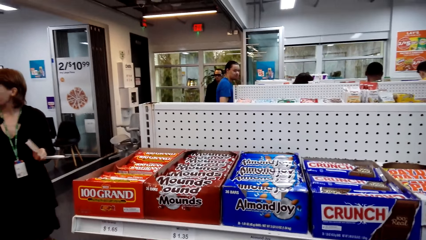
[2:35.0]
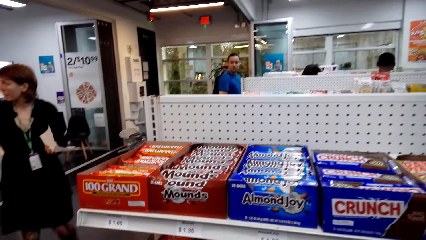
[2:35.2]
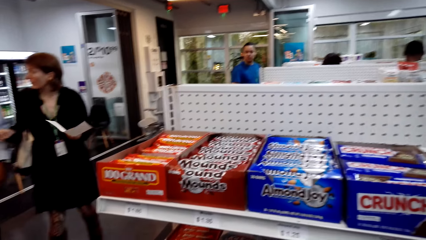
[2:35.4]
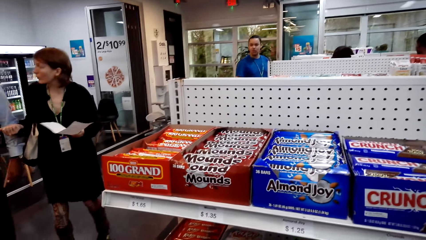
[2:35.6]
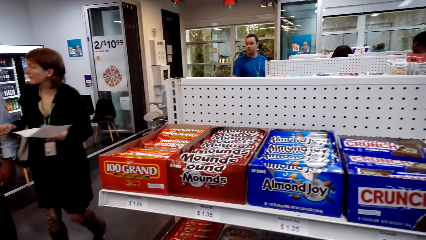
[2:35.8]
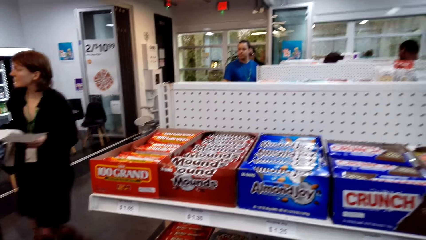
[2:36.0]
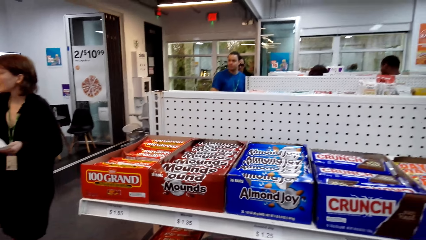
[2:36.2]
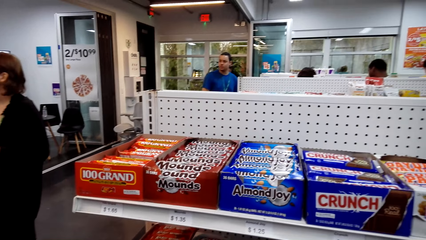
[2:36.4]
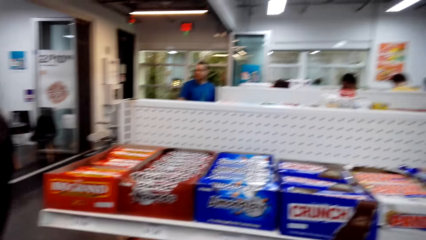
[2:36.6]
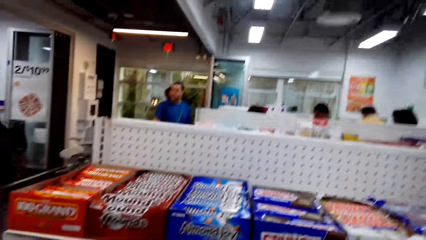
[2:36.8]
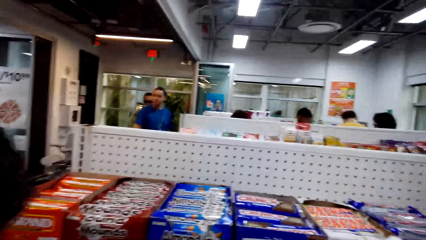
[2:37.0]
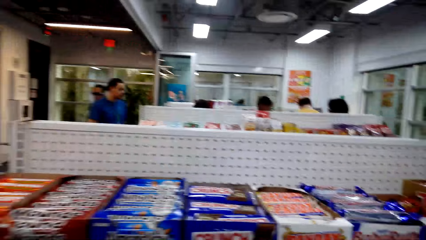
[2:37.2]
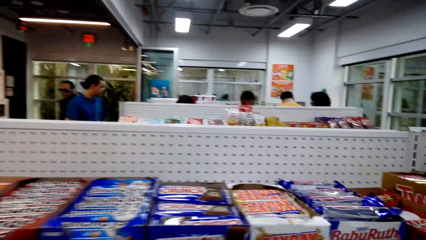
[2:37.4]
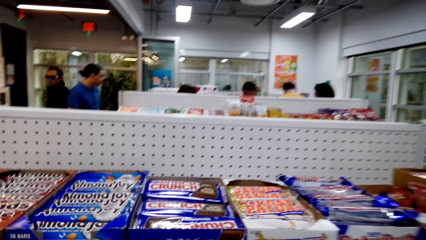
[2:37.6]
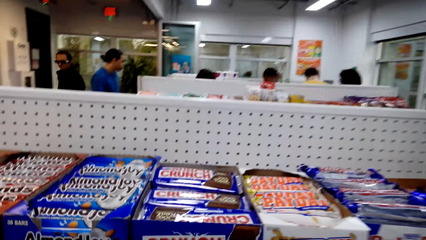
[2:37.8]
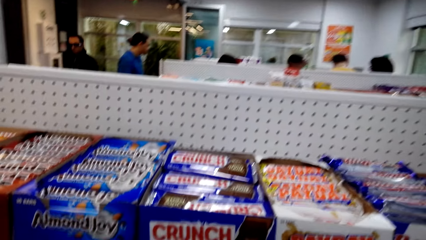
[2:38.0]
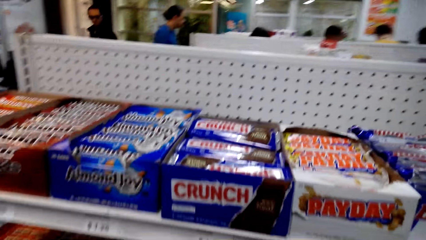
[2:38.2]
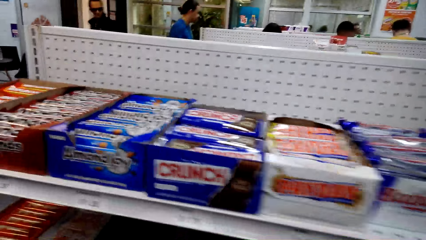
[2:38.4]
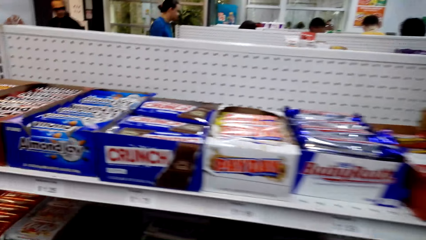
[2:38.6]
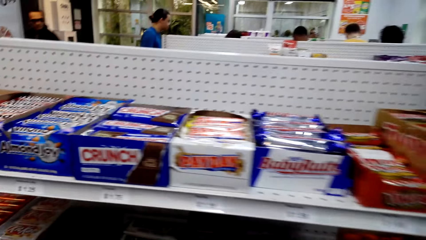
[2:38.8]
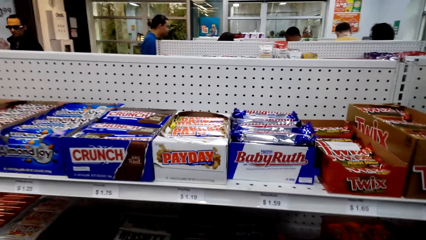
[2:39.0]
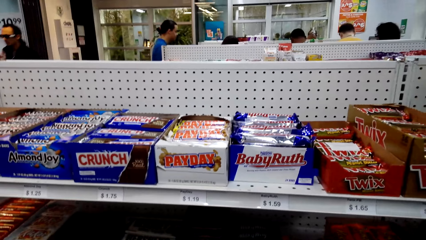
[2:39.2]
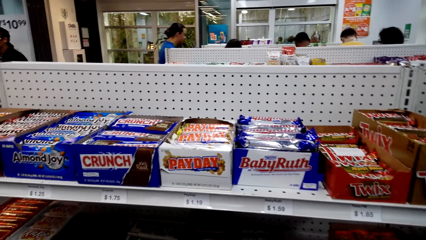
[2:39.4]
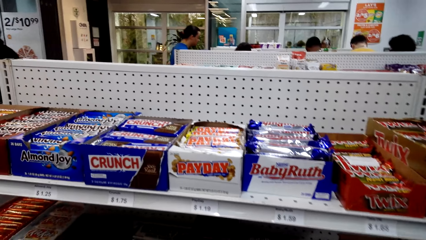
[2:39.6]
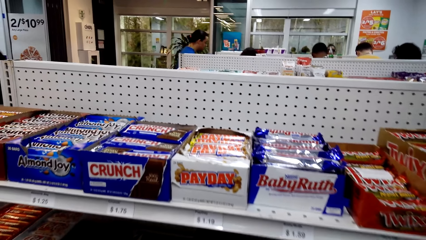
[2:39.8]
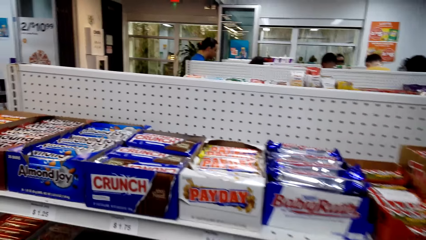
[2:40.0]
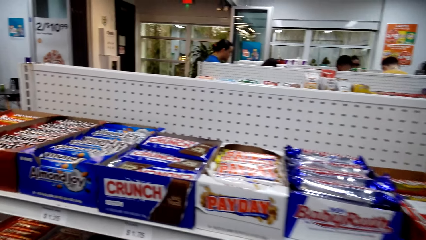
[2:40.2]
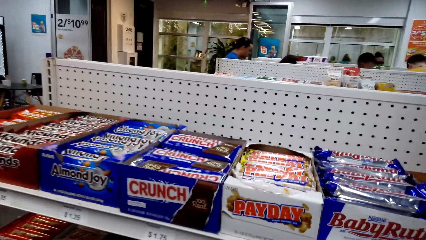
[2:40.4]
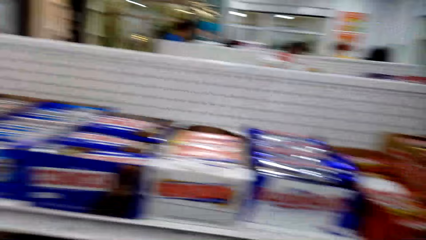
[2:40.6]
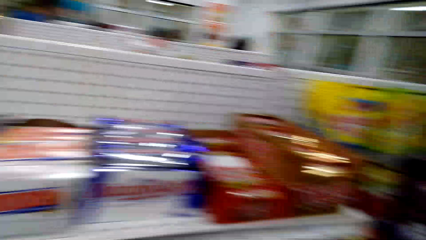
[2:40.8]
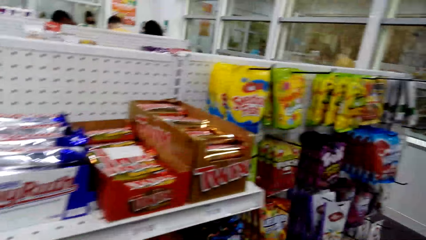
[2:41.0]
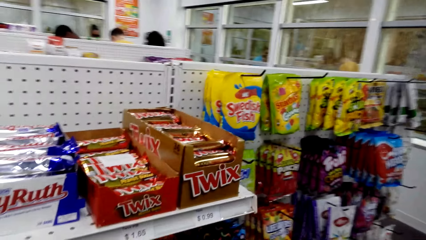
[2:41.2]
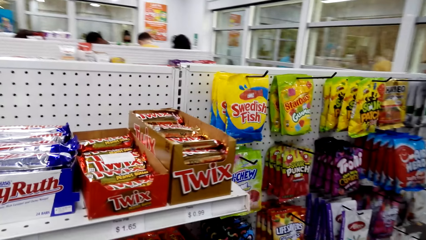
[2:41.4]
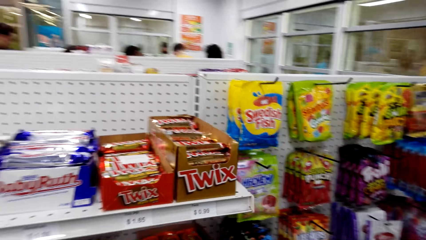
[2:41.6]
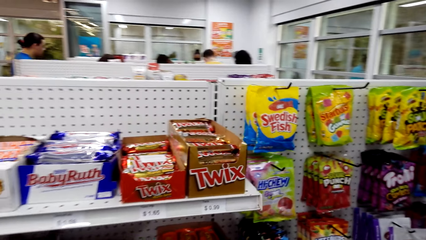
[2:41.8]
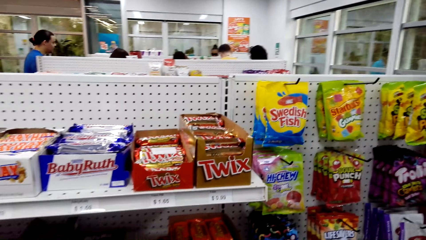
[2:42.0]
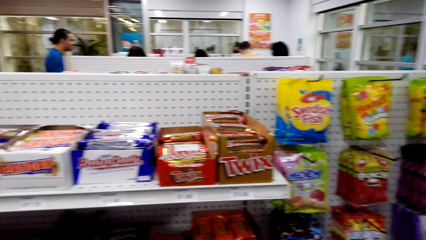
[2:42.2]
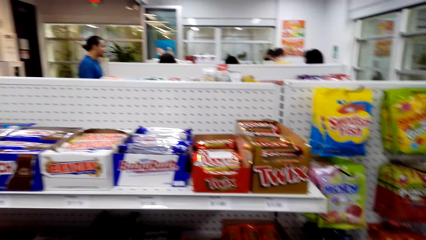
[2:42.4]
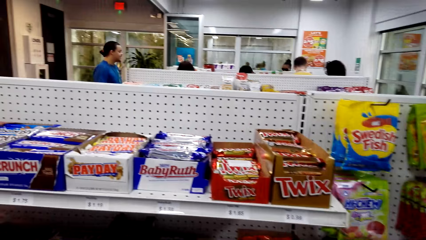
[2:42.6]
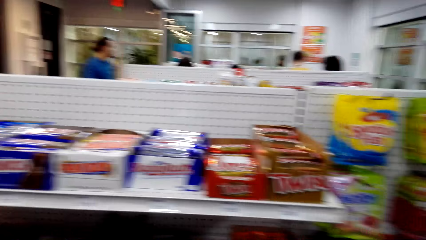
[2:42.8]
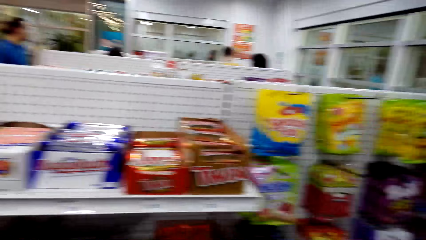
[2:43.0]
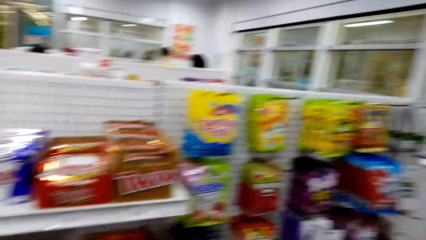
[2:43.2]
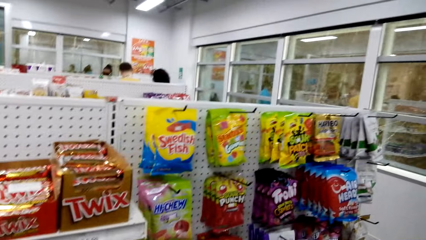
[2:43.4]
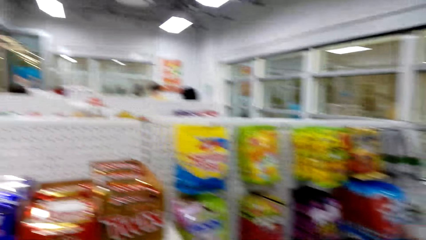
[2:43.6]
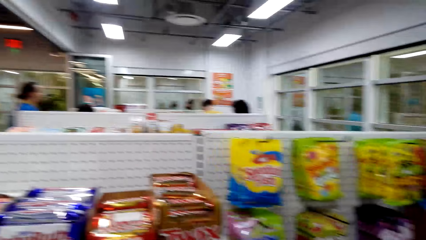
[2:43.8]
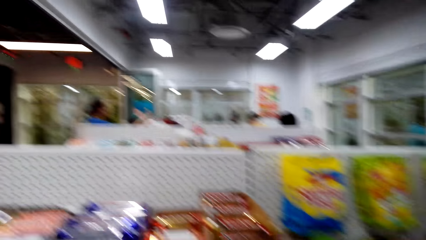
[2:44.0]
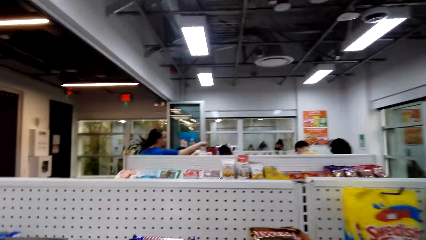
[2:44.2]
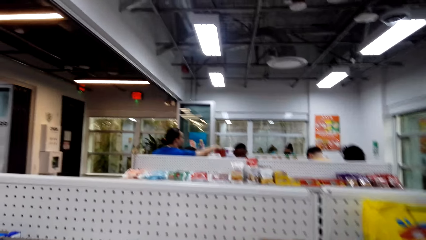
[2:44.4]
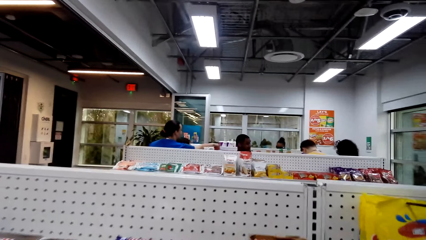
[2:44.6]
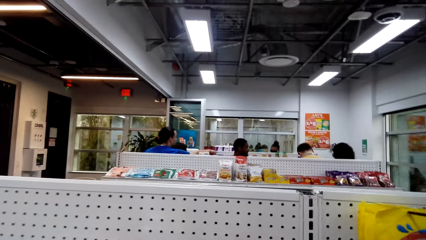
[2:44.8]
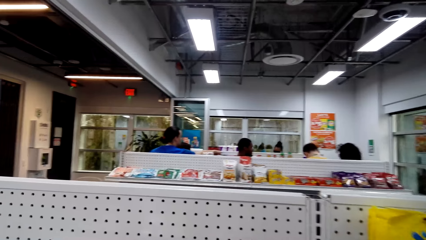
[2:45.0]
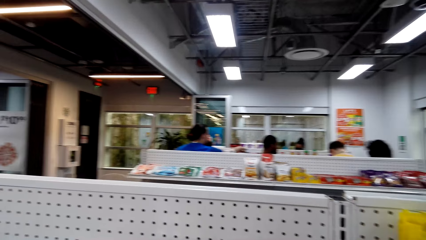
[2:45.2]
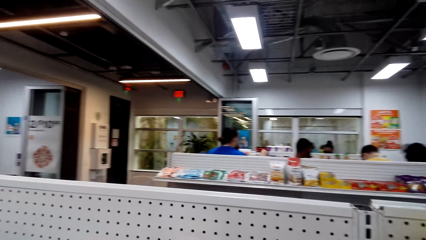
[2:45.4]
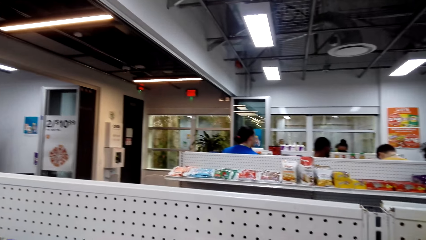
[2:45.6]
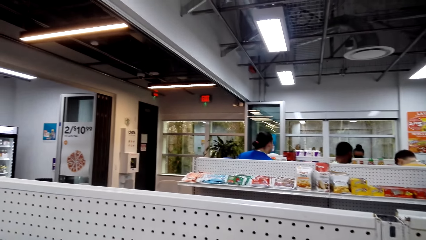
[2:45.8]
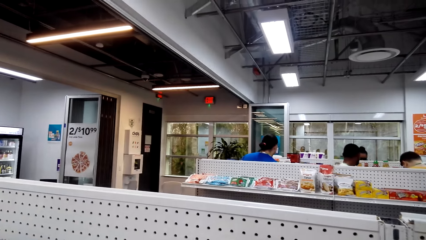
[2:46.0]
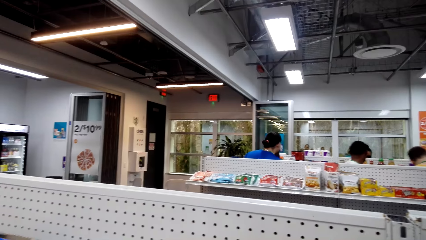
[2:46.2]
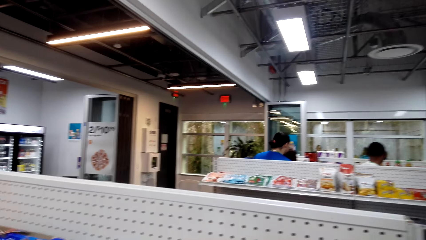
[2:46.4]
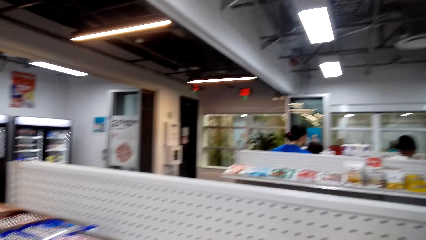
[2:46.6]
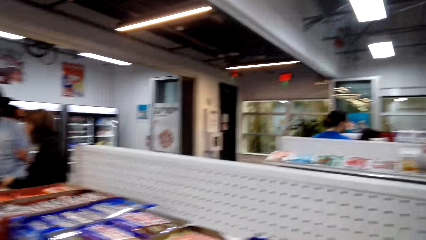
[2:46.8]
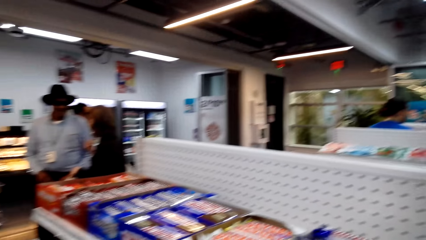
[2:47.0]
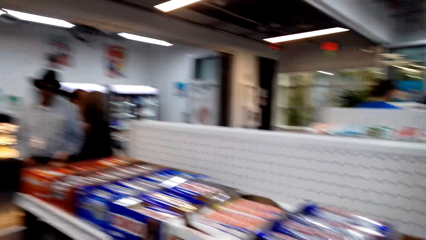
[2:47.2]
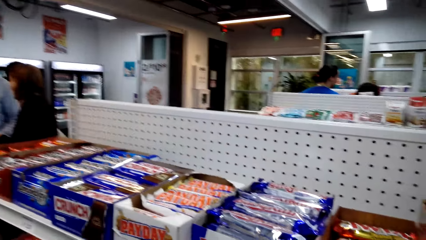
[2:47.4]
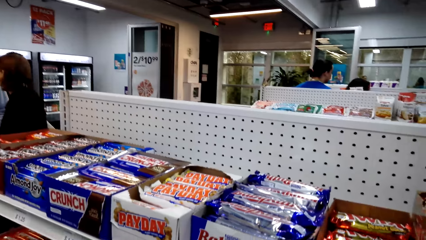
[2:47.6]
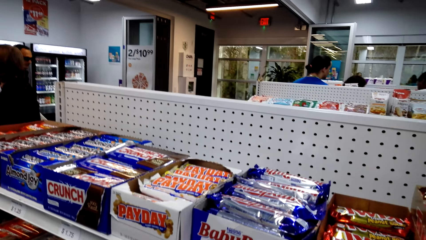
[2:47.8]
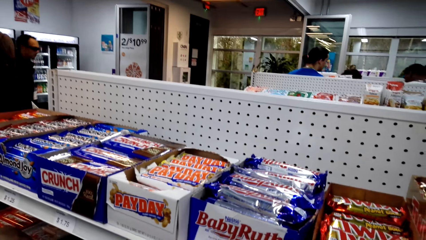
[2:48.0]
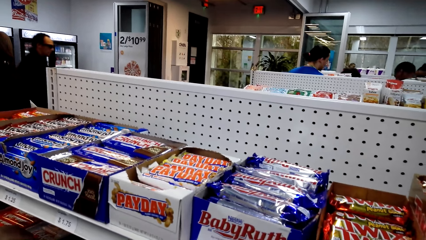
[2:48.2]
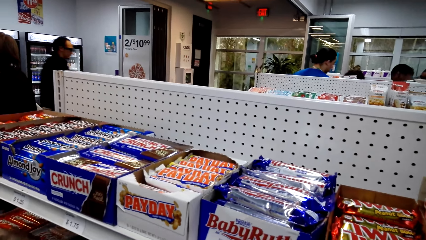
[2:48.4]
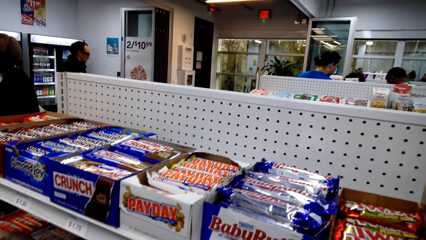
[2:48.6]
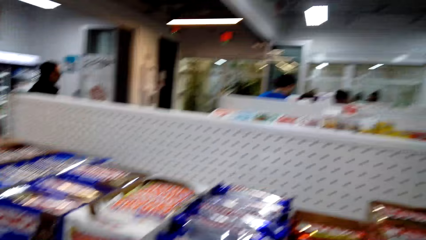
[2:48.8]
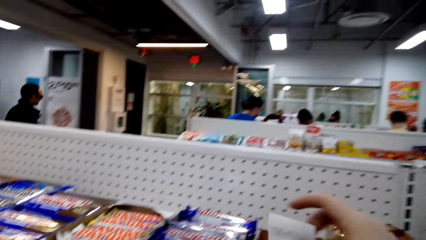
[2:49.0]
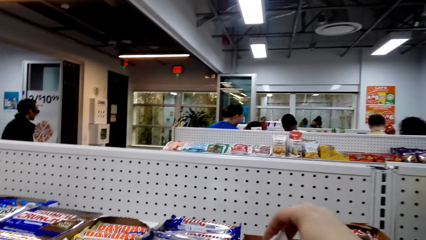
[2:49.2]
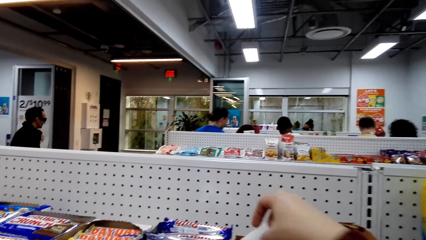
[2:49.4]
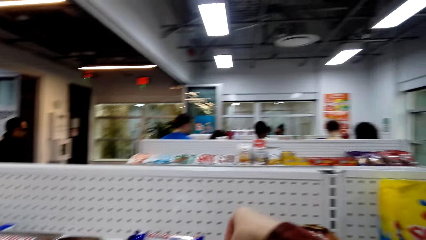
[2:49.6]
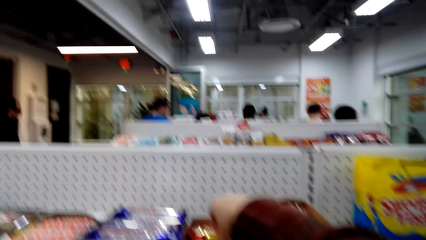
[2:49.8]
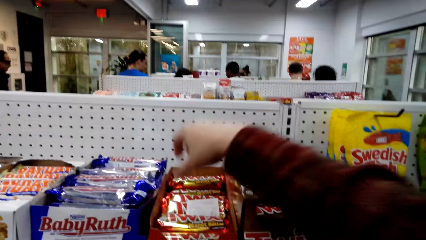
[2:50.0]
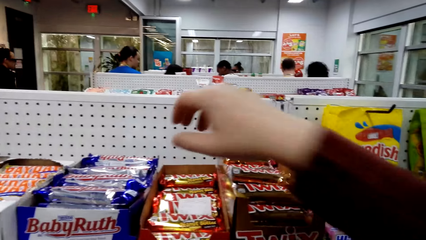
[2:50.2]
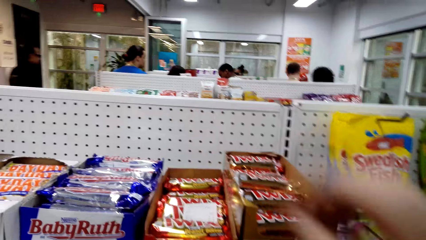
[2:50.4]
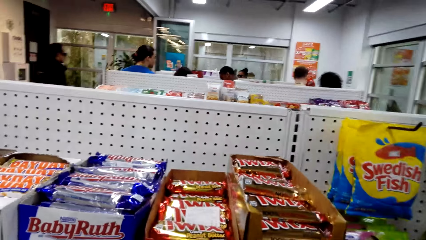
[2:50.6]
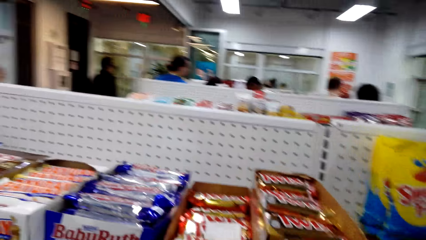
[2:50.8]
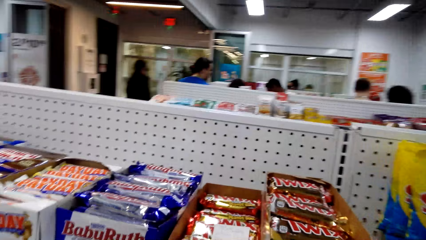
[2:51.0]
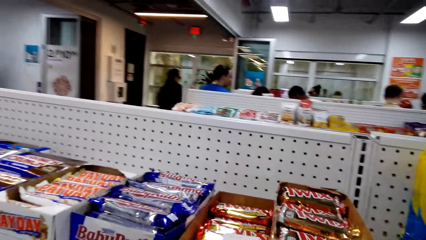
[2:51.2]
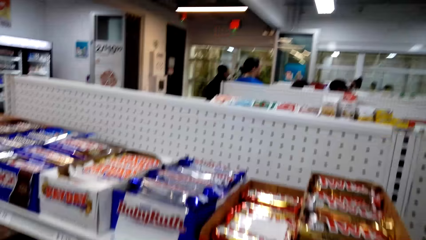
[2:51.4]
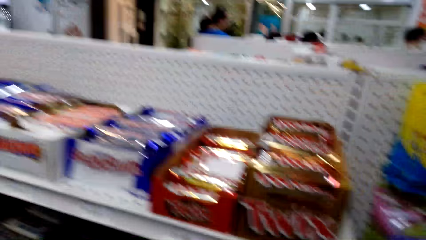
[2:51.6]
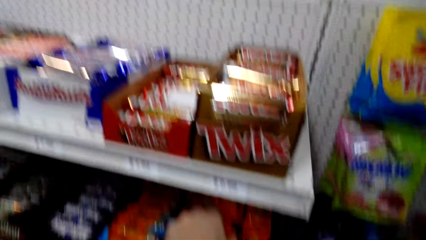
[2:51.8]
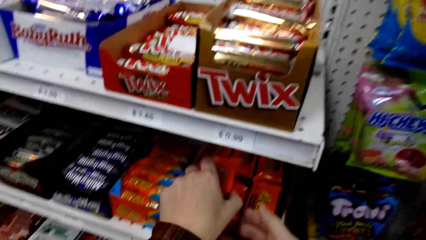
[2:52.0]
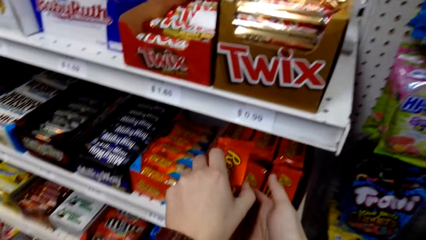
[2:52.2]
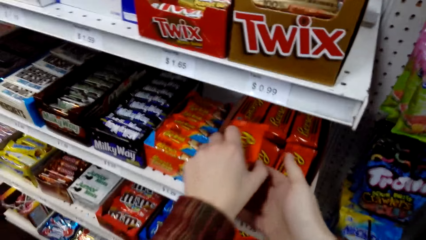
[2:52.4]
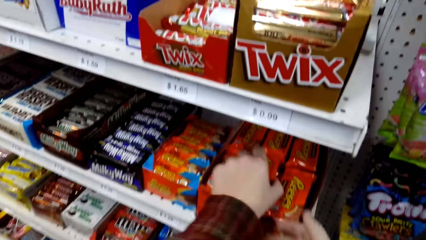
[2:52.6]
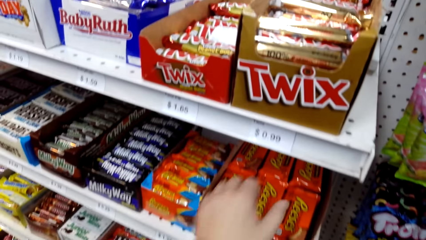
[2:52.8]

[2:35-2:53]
The camera wearer moves. A woman talks. The camera wearer looks on a shelf. They look around, talk. They take a candy or chocolate and talk. They stretch a hand and lower the hand.
